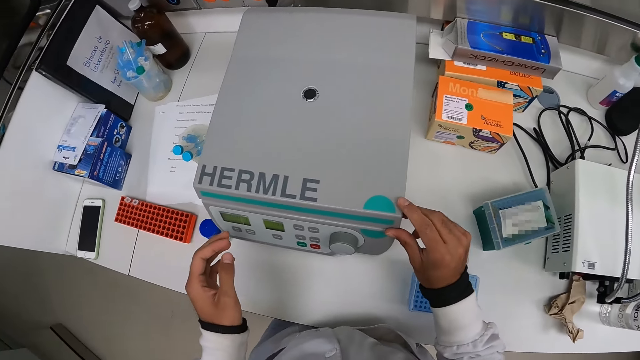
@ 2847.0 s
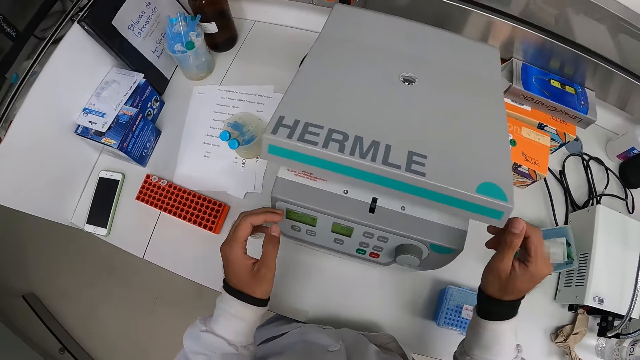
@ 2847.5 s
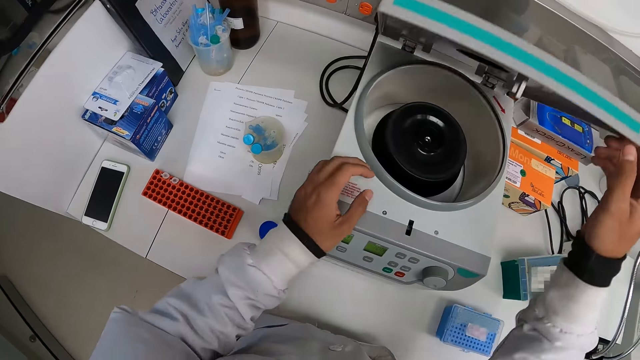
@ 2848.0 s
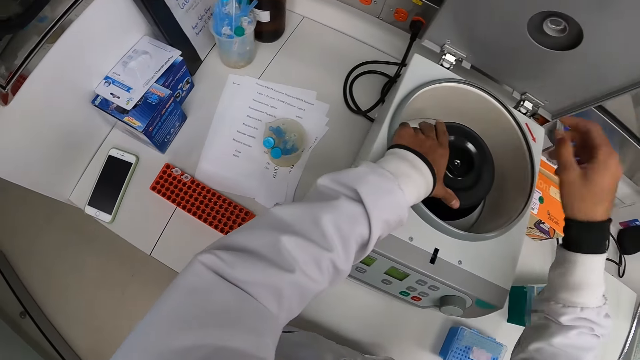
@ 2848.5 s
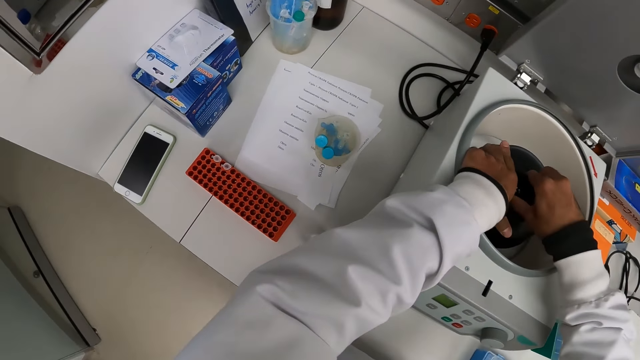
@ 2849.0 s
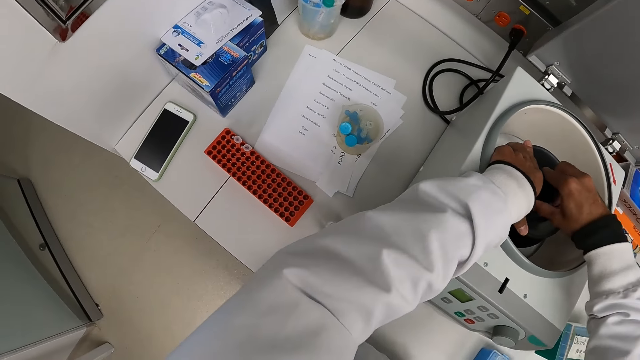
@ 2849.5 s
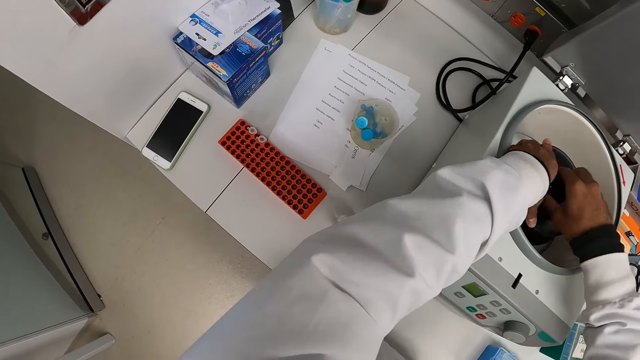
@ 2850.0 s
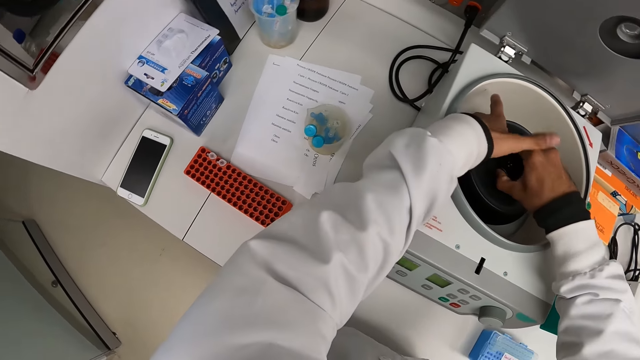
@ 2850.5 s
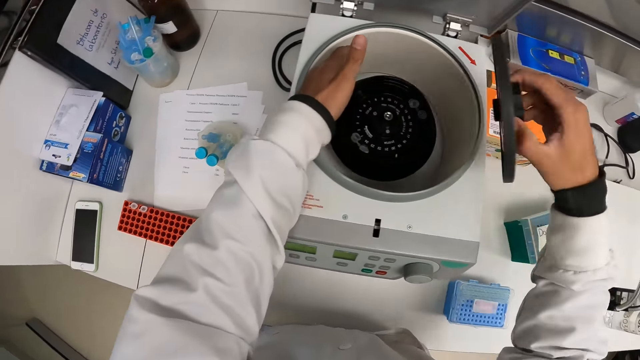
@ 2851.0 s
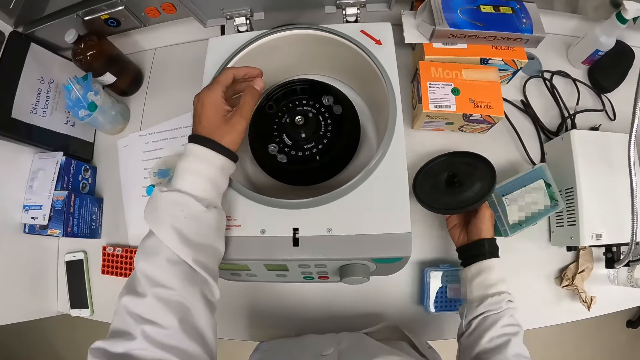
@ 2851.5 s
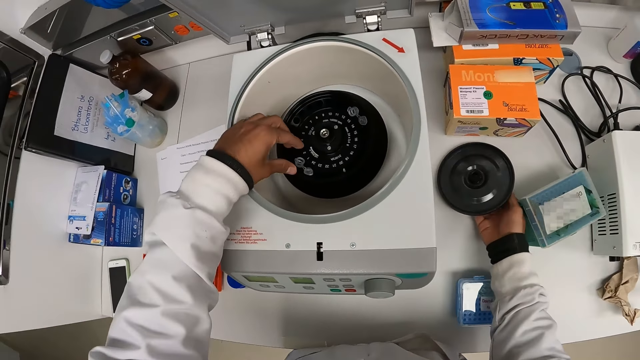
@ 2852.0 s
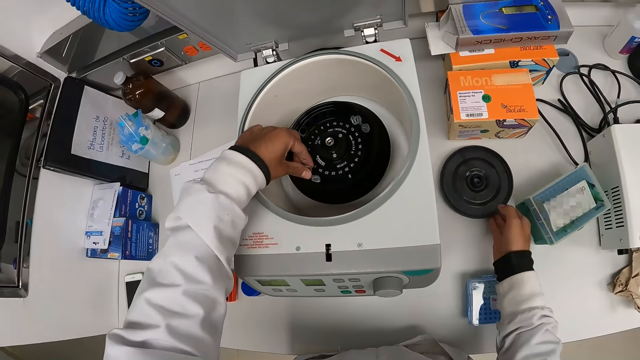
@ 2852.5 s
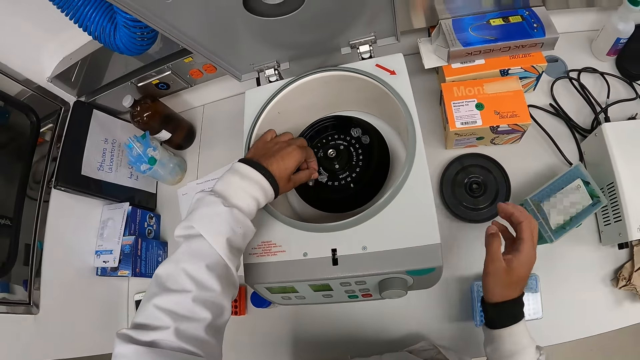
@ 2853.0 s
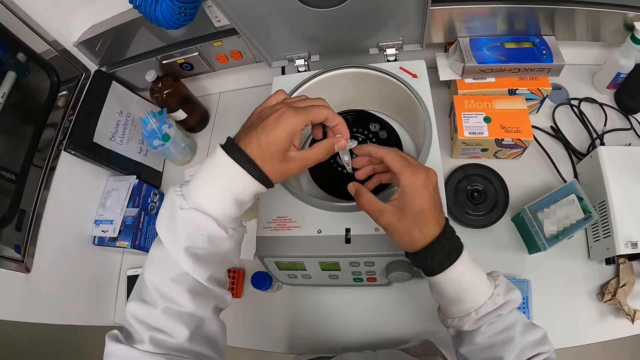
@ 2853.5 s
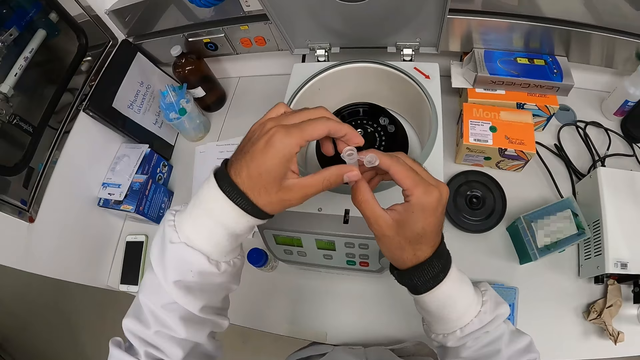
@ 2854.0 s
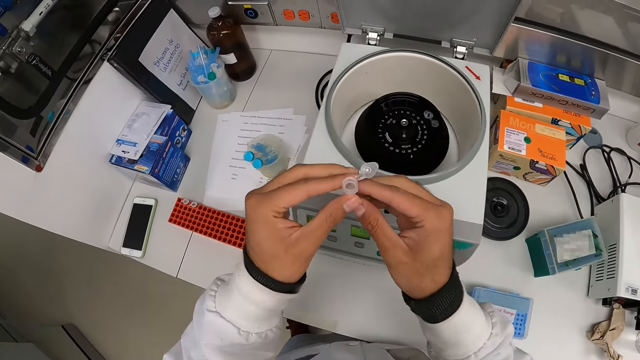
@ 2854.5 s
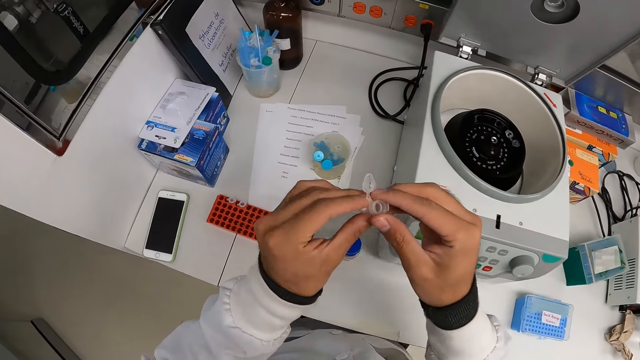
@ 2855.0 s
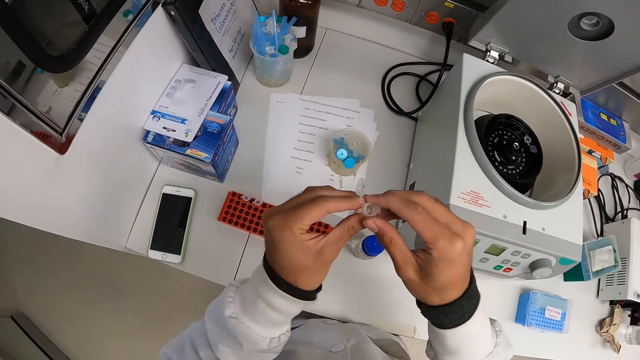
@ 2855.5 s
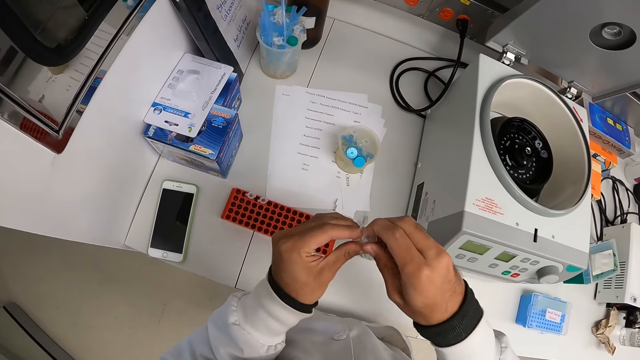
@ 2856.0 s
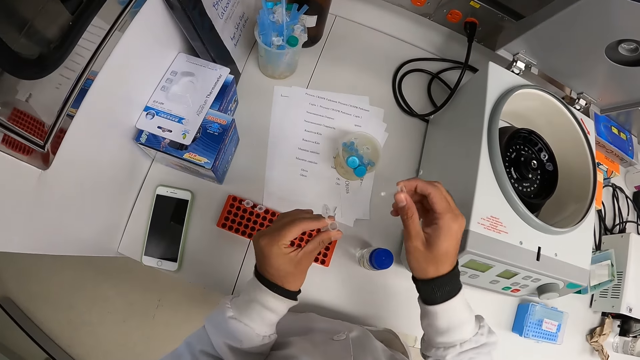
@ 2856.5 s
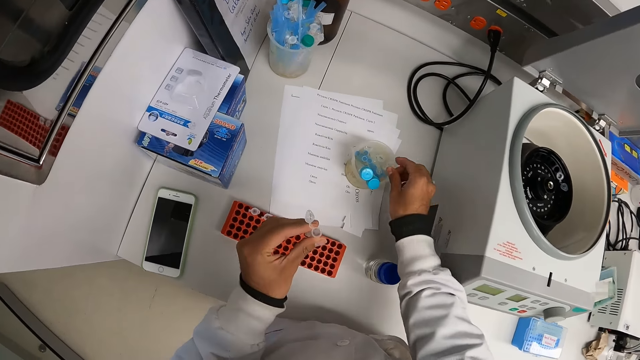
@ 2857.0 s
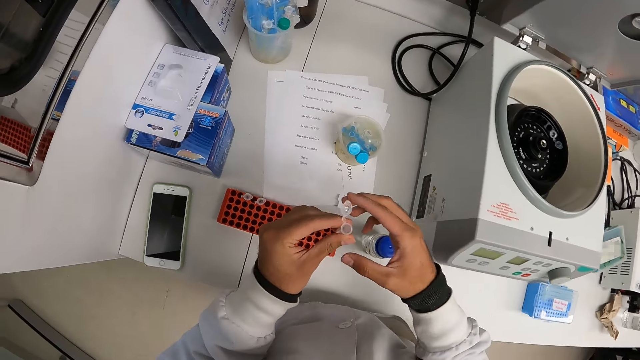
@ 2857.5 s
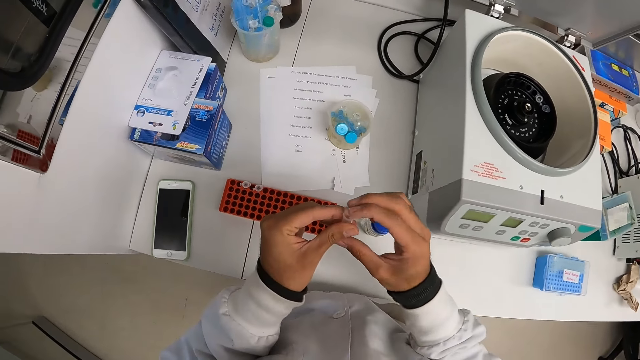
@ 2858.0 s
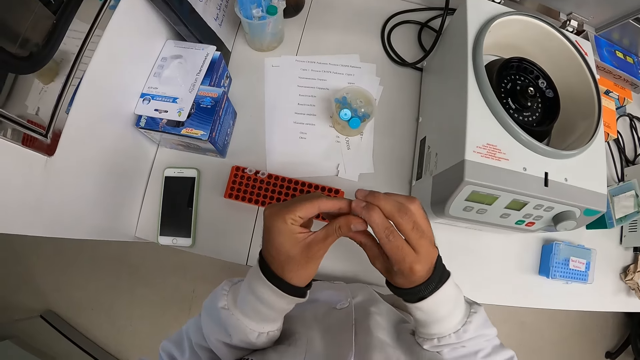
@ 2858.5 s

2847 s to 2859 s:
The camera wearer opens the centrifuge lid with her right hand. She touches the centrifuge chamber with both her hands. She removes the centrifuge chamber lid with her right hand. She holds the rotor. She drops the centrifuge lid on the table with her right hand. She removes the test tube from the centrifuge chamber with her left hand. She touches the test tube with her right hand. She holds the sample. She keeps the test tube in the container with her right hand.

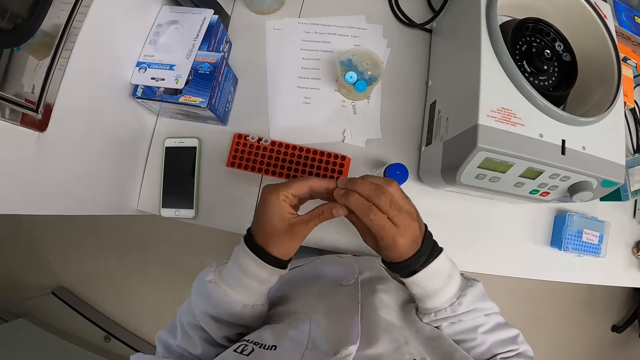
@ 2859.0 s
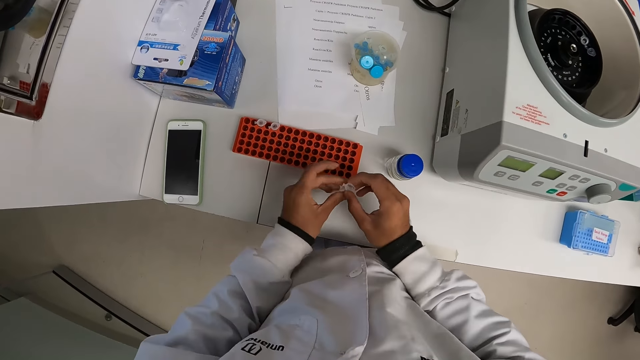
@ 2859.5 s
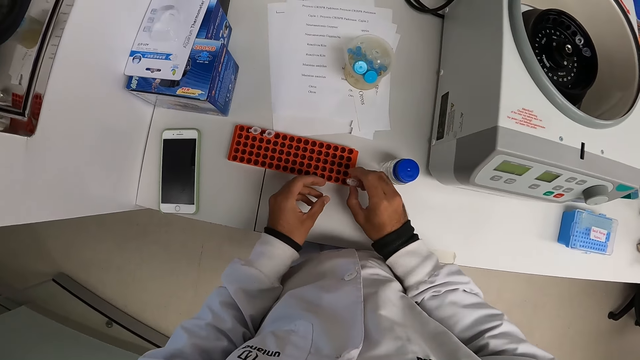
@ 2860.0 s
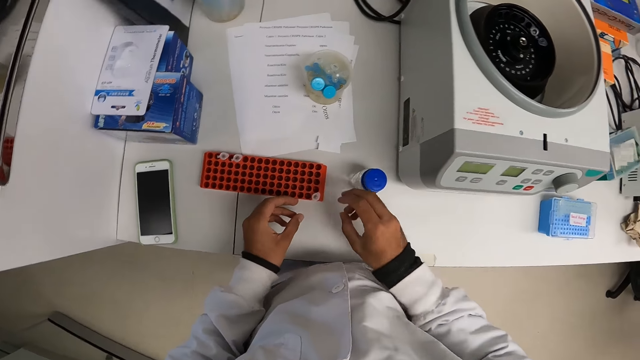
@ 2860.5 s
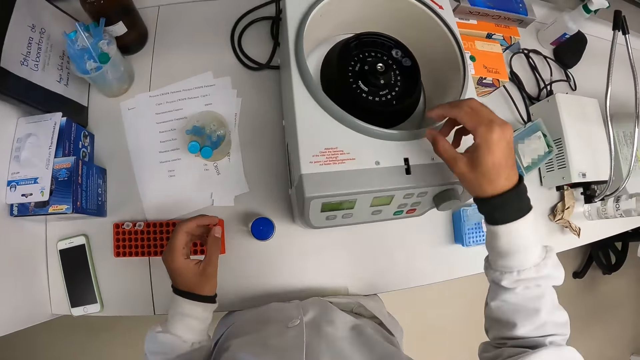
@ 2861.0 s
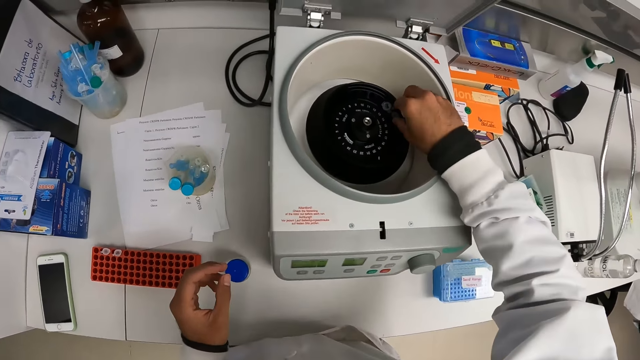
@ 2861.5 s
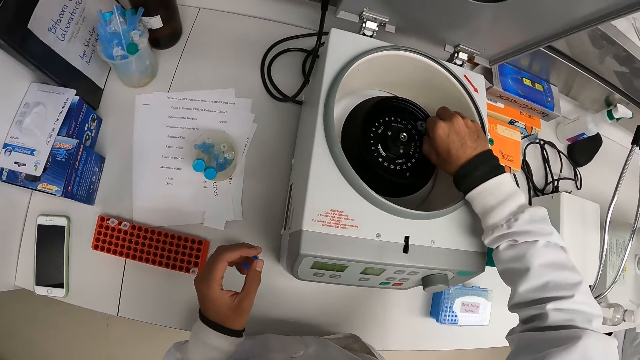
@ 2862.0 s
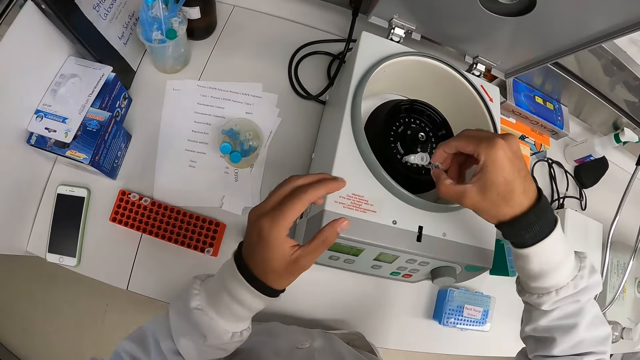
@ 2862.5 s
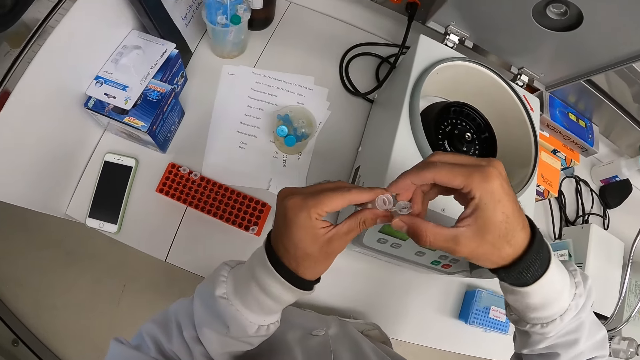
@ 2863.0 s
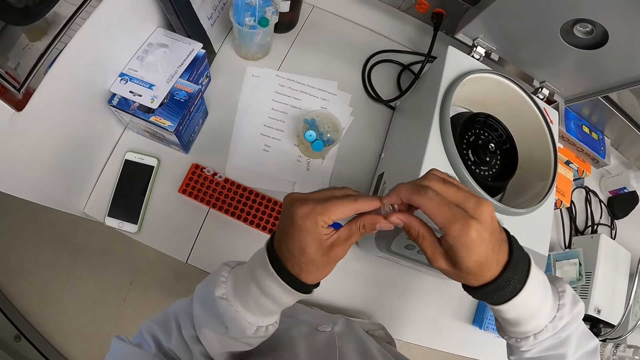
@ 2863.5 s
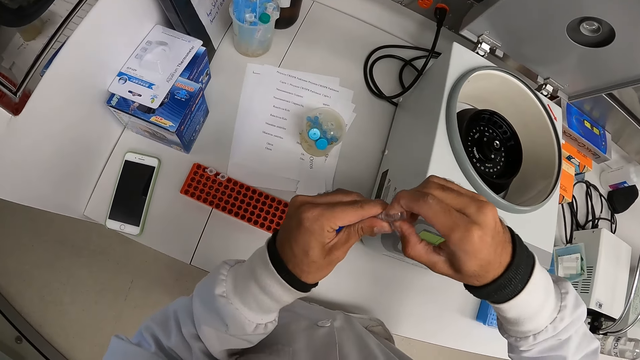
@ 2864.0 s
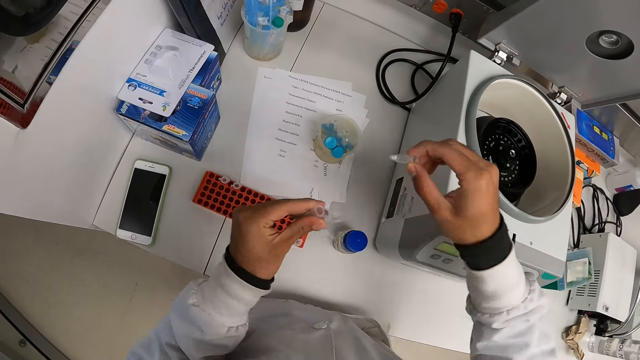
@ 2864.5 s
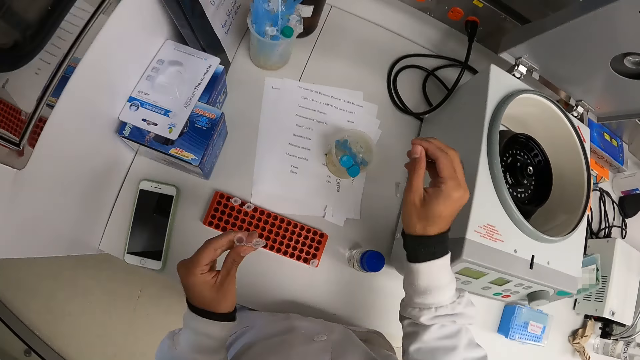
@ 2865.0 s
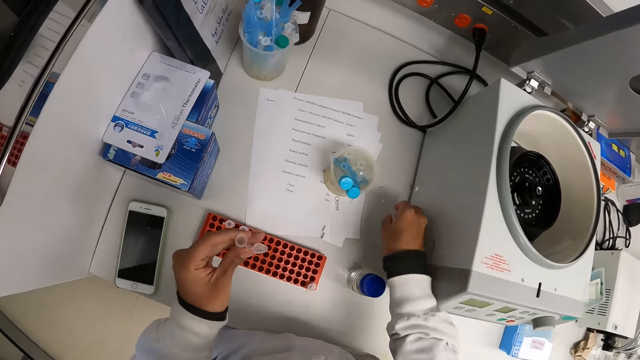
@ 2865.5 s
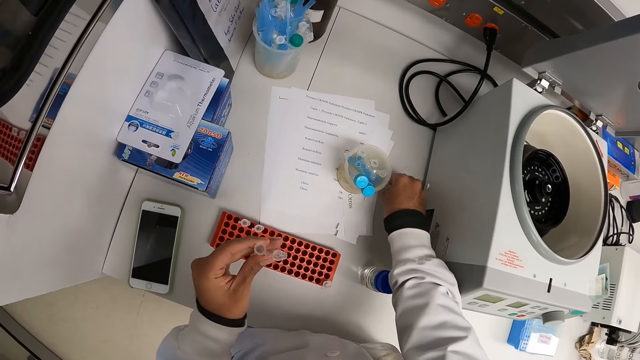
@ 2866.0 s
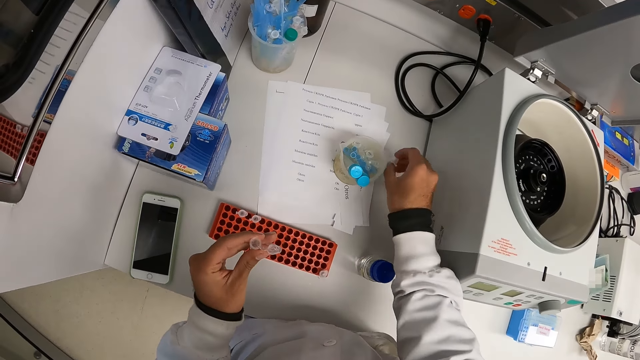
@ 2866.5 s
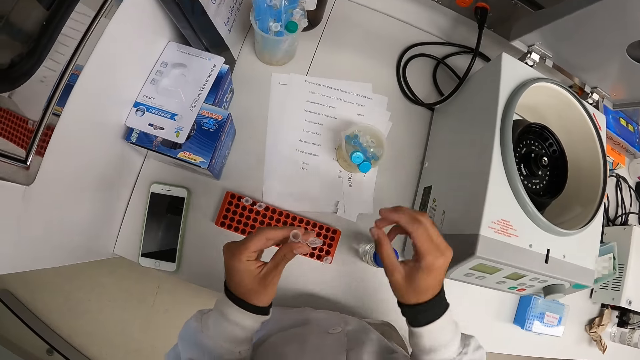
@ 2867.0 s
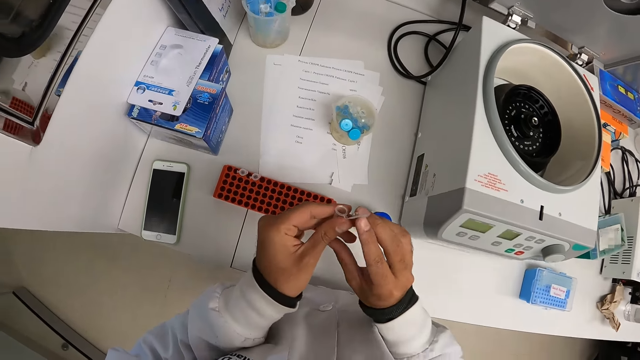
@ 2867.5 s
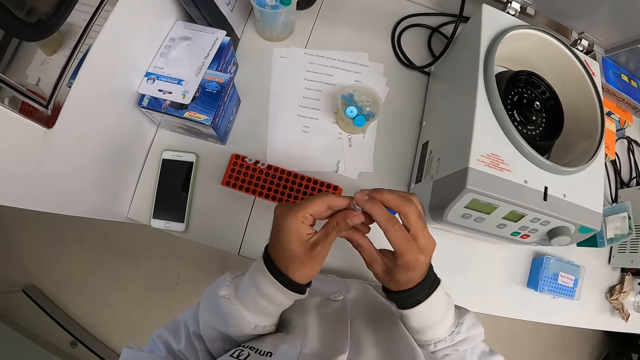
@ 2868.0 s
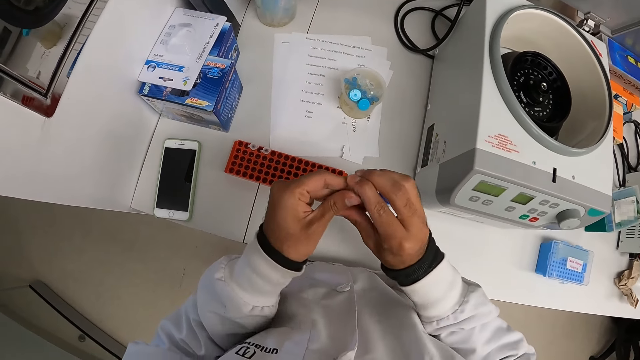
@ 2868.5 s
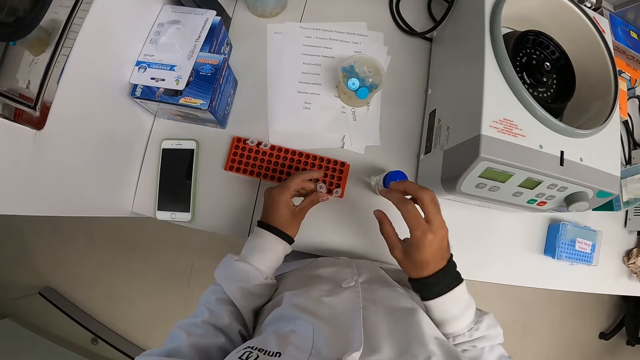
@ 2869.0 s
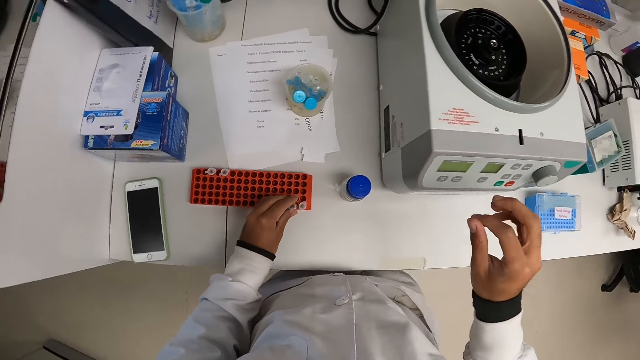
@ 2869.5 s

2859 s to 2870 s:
The camera wearer keeps the test tube in the test rack with her right hand. She removes the test tube from the centrifuge chamber with her right hand. She touches the test tube with her left hand. She closes the test tube with her right hand.
